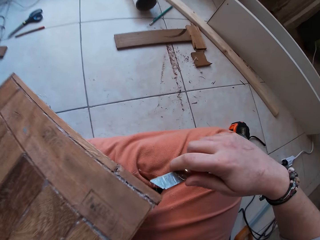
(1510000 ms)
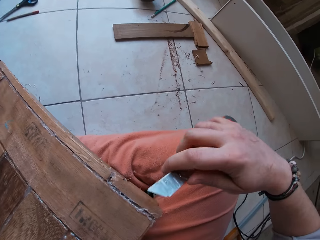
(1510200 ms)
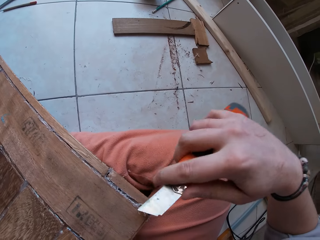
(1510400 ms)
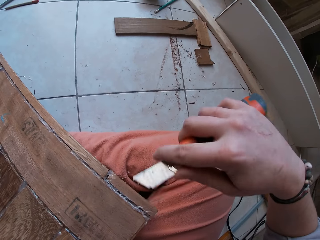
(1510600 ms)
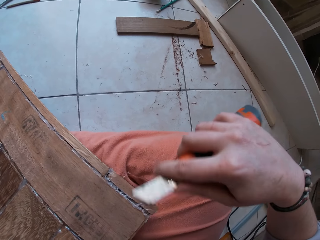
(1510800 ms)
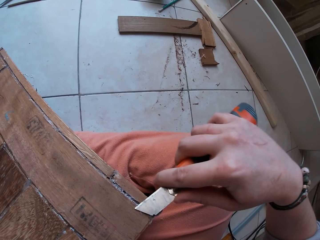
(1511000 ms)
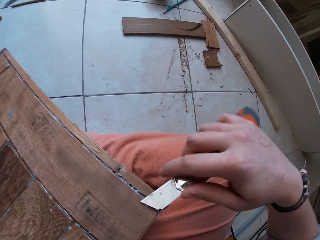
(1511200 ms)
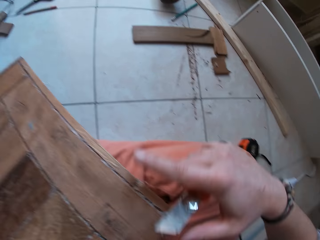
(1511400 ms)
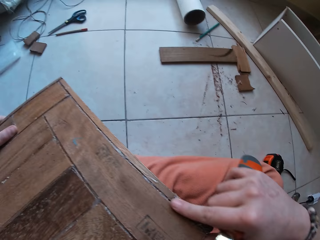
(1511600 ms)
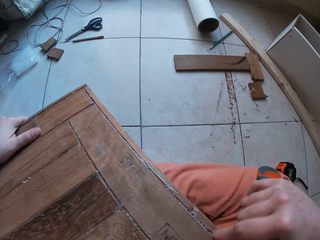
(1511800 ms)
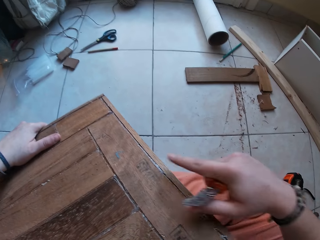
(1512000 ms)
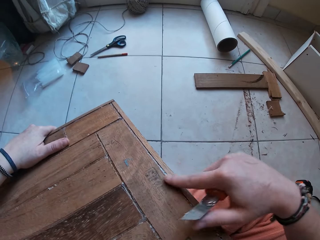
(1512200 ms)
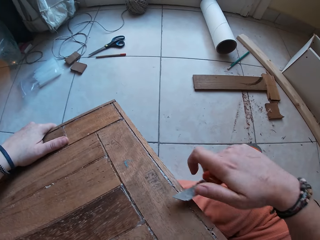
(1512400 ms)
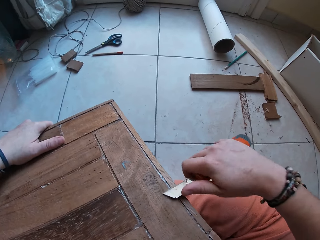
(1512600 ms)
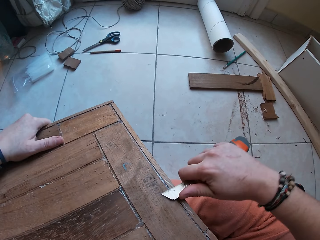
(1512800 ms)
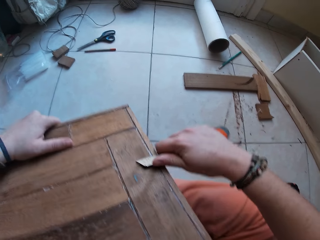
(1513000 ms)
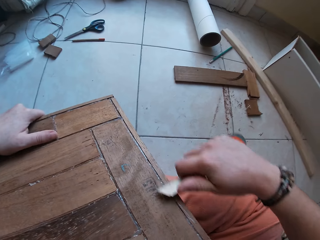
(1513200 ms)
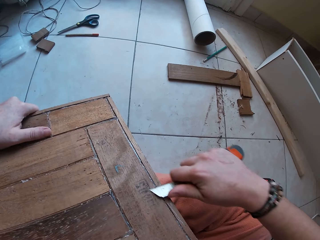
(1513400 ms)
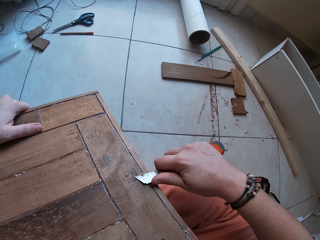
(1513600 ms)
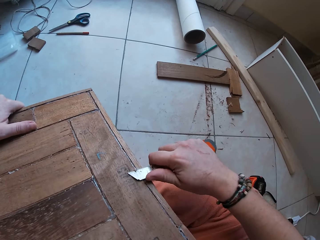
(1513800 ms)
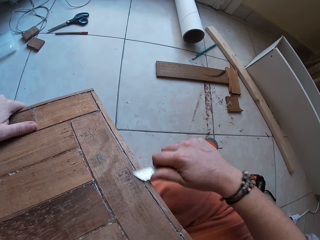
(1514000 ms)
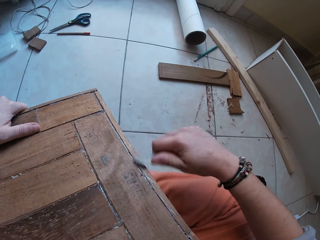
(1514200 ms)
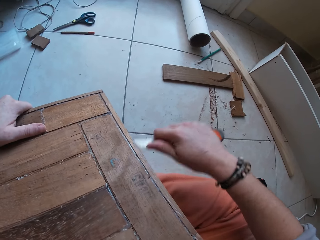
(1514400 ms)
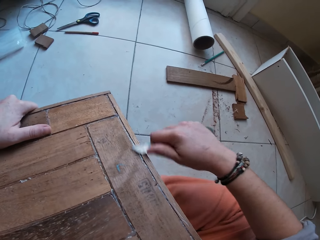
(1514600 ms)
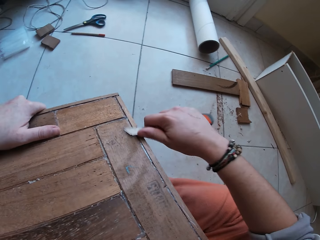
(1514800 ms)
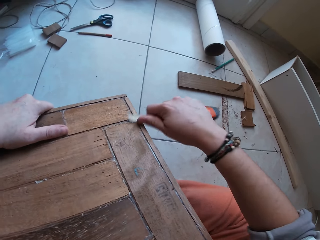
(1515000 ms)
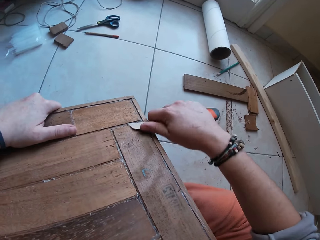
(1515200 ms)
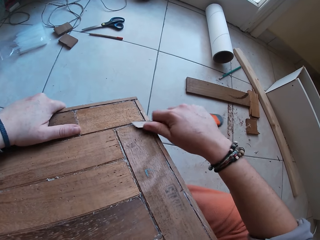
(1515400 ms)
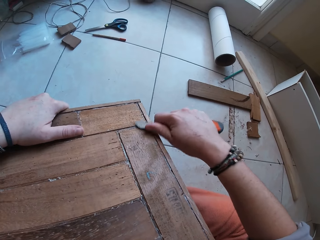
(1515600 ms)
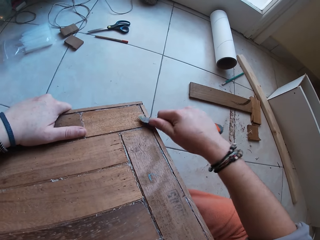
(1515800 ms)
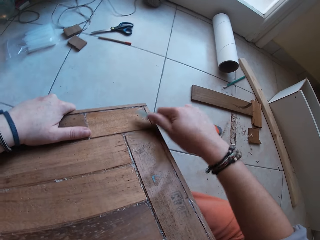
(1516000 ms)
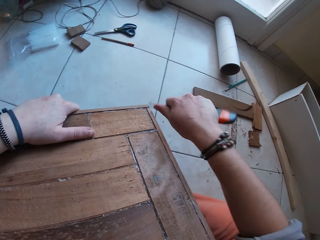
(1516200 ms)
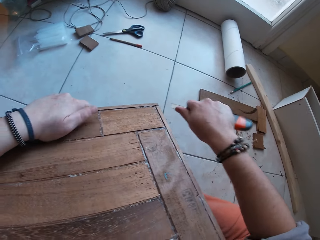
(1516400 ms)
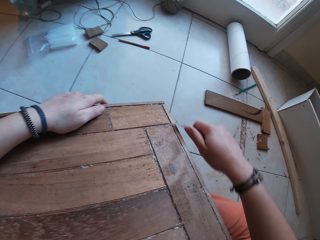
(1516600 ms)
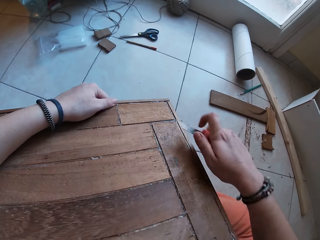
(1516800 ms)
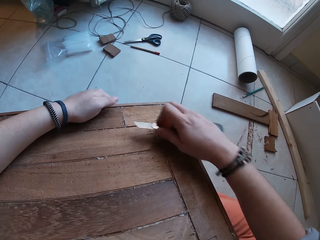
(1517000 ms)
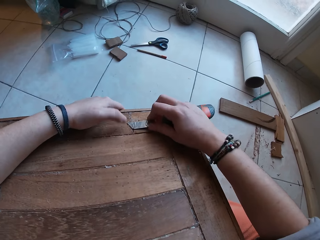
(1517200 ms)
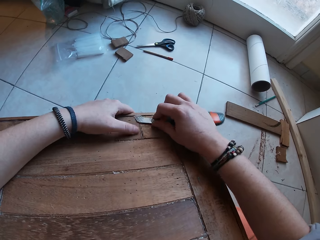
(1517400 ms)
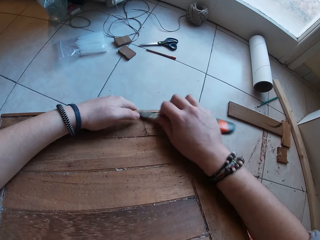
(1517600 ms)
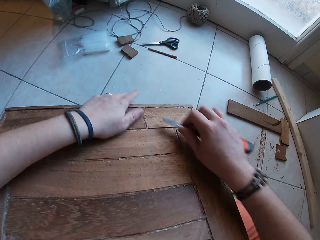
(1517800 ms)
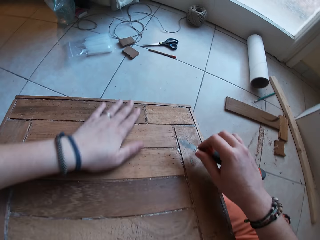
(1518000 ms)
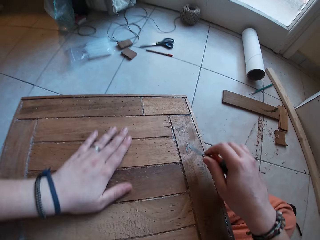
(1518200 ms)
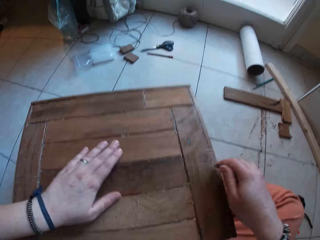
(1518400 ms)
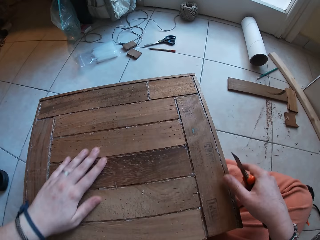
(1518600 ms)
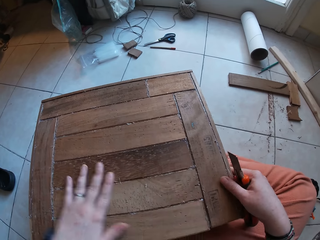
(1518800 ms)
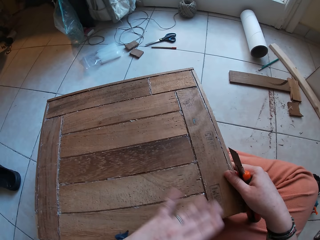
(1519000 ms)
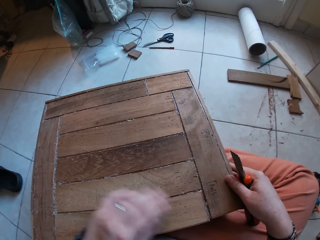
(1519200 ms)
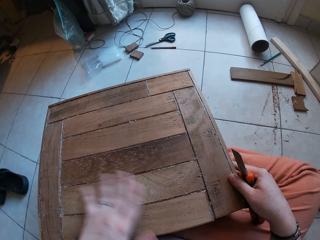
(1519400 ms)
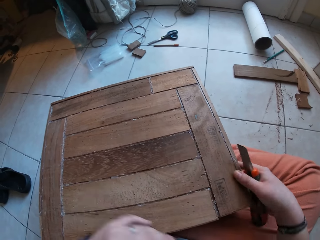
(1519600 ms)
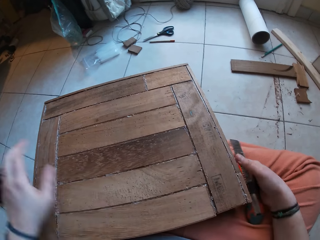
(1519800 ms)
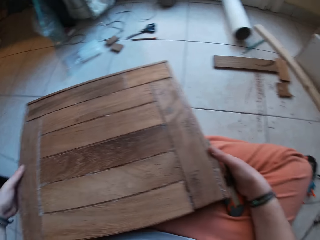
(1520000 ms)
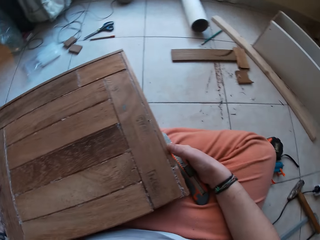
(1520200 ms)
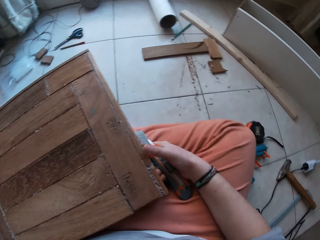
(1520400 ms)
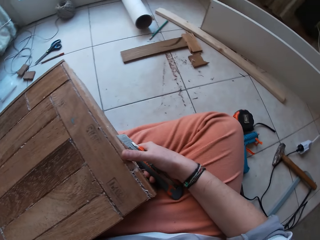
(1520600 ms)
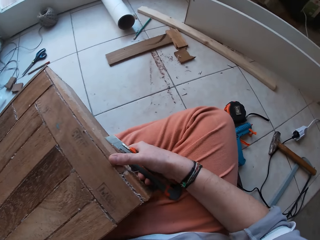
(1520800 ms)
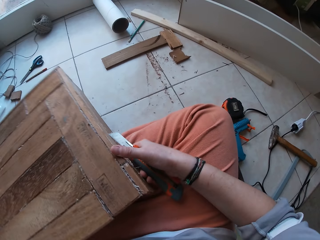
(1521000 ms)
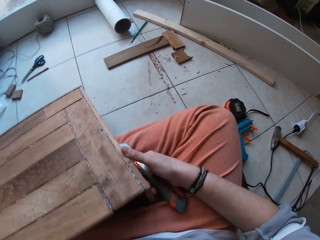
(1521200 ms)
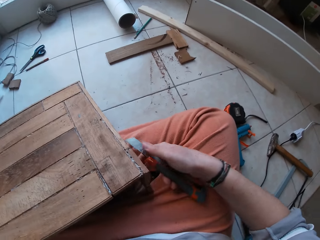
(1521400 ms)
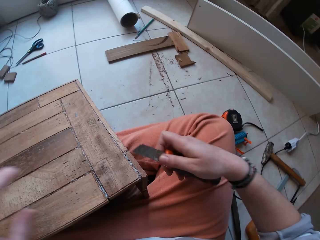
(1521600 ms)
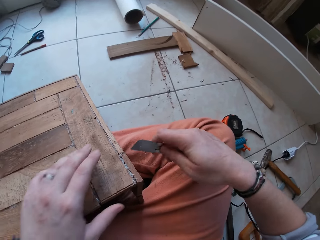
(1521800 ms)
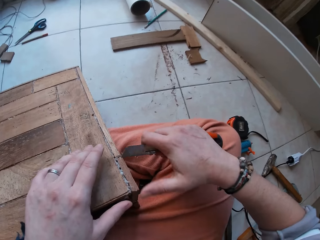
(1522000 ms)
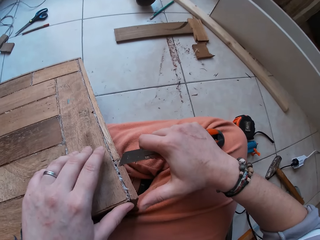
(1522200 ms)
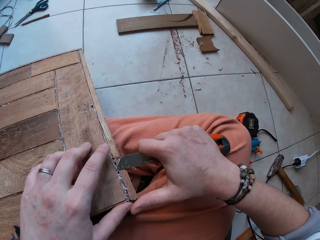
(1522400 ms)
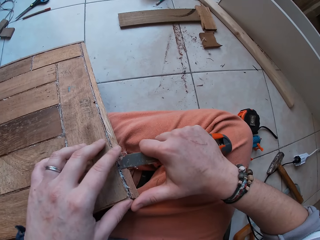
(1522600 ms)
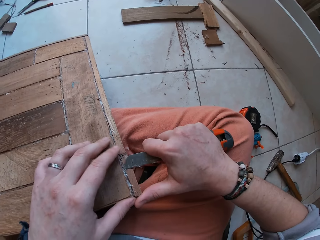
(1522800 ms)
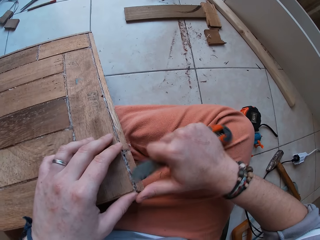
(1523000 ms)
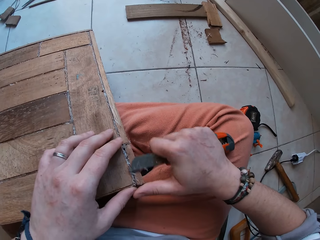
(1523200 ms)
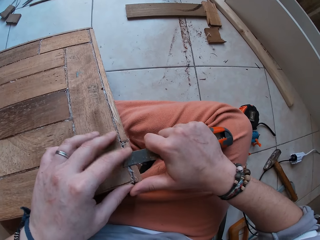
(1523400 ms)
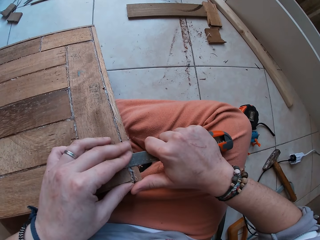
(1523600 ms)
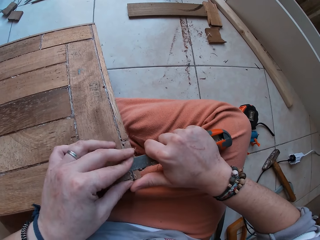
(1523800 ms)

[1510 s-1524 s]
The camera wearer scrapes dirt off the wooden box with the hacking knife in his right hand. He places his right hand on the wooden box. He wipes the wooden box. He scrapes dirt off the wooden box with the hacking knife in his right hand. He wipes dirt off the wooden box with his left hand. He positions the wooden box on the floor with both hands. He places his left hand on the wooden box. He scrapes dirt off the wooden box with the hacking knife in his right hand.

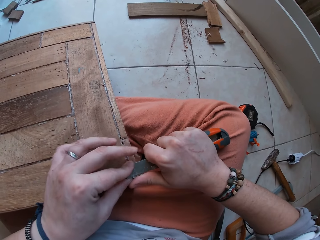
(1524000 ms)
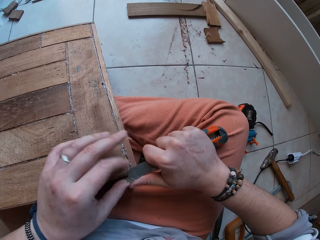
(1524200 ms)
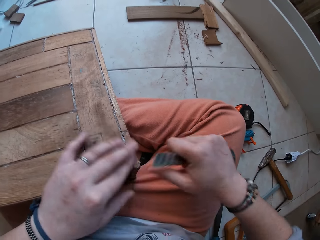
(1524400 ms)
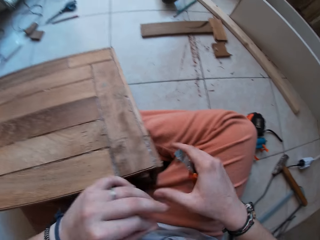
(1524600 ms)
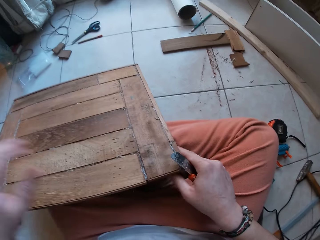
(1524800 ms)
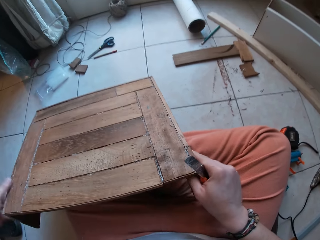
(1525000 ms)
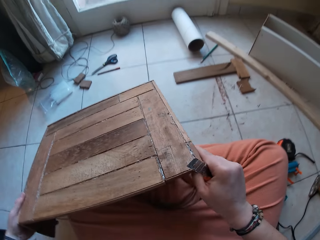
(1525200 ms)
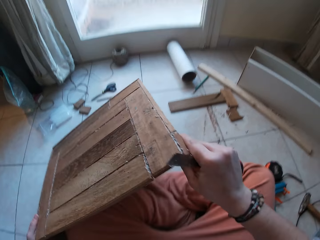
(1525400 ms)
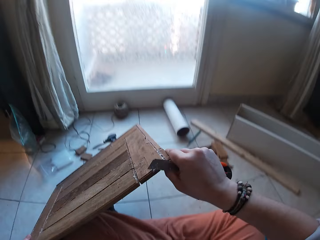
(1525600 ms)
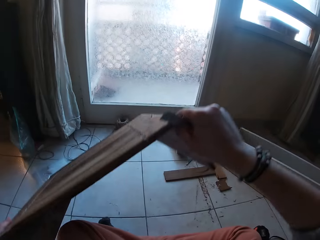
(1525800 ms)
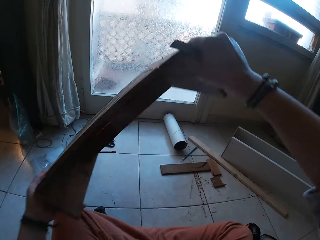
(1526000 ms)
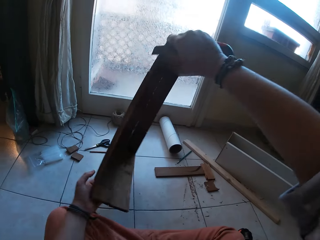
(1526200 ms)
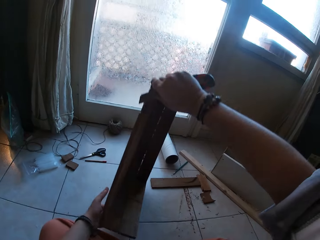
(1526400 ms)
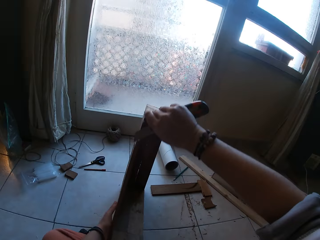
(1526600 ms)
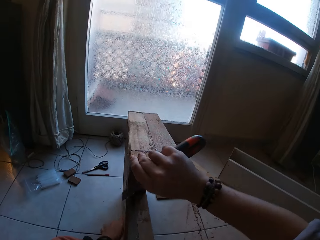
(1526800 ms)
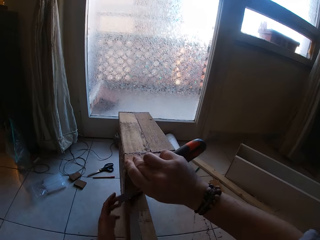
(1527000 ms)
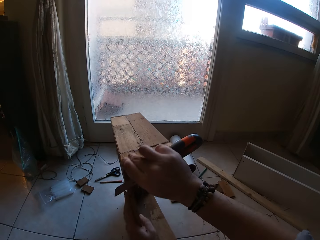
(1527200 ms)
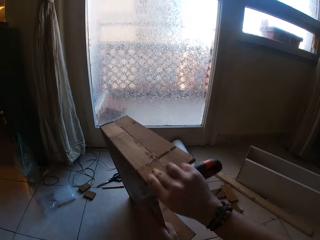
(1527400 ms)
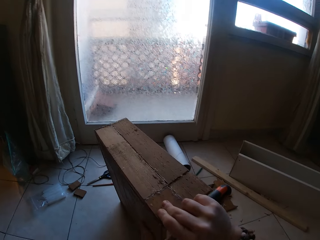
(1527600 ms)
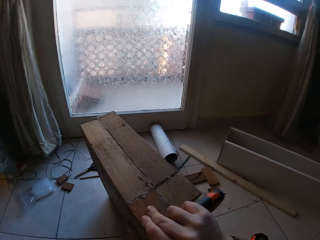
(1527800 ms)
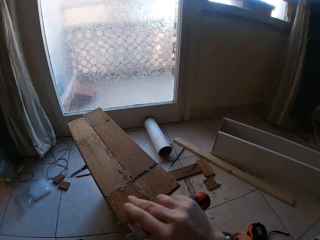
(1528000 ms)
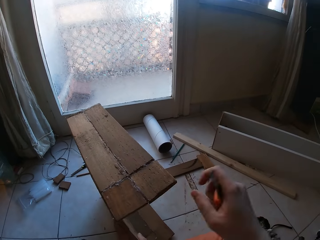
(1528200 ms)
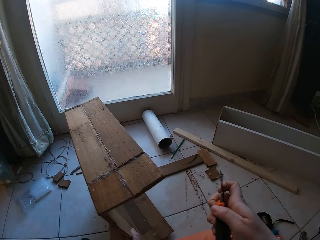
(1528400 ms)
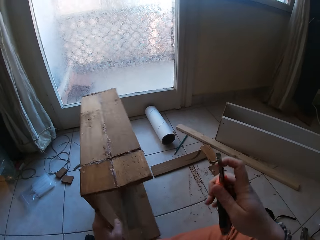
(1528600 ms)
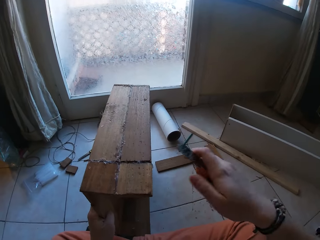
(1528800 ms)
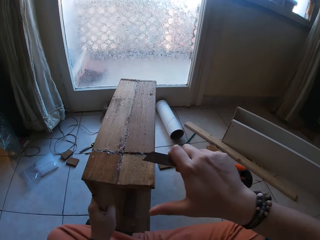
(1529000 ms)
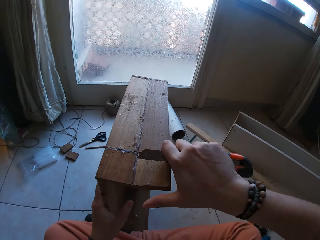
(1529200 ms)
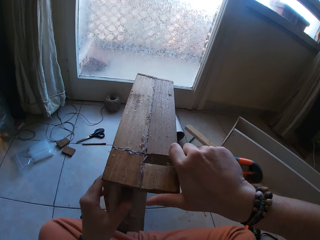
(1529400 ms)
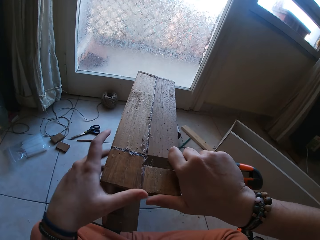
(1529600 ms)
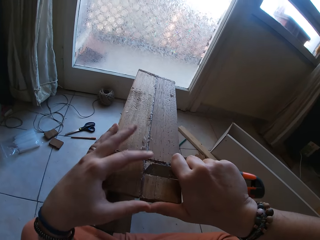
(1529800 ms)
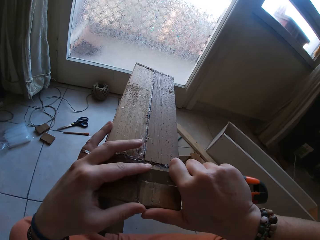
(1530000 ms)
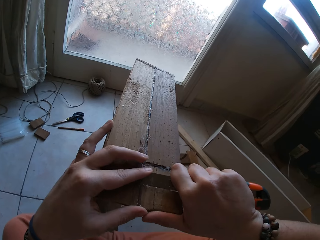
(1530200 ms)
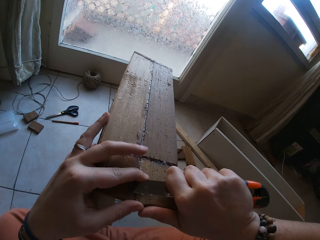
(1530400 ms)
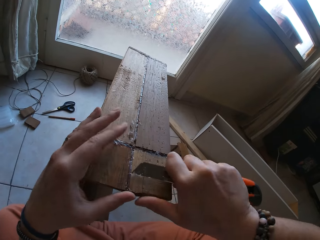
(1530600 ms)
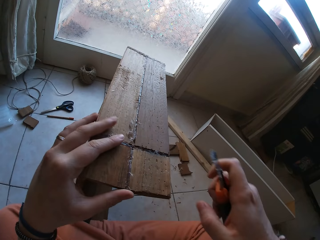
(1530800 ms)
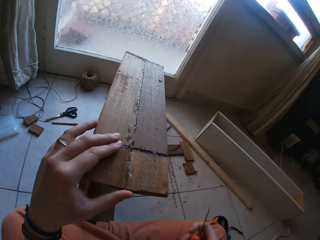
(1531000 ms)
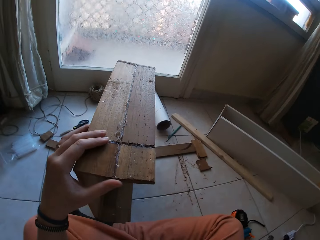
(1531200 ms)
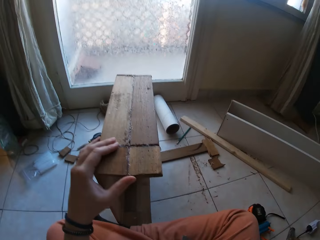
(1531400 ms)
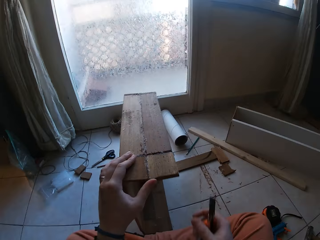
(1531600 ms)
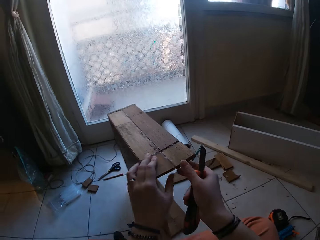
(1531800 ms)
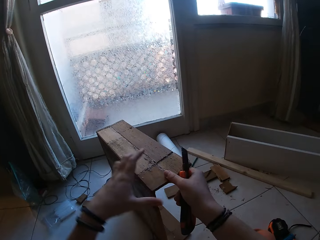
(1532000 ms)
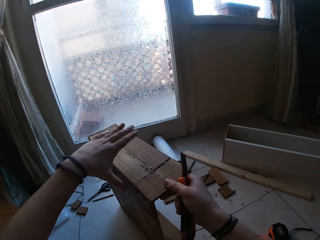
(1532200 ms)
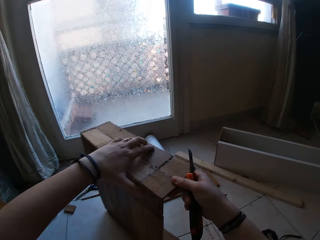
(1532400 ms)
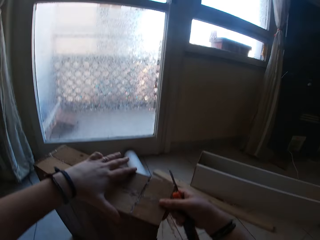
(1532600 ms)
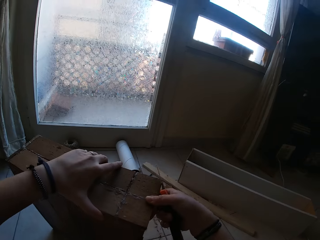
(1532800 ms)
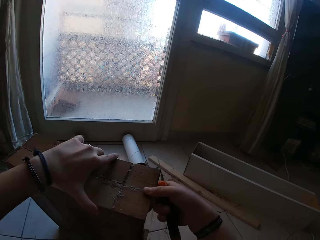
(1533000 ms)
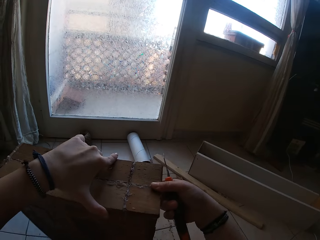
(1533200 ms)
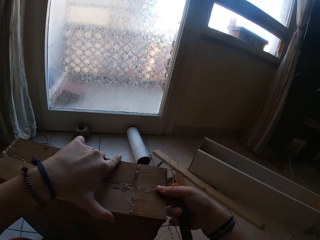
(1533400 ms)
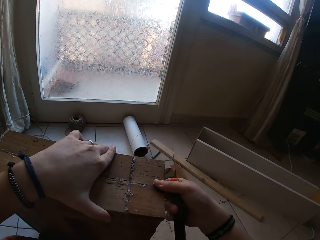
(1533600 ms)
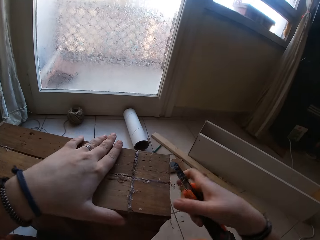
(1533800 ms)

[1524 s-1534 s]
The camera wearer places his left hand on the hacking knife in his right hand. He wipes dirt off the wooden box with his left hand. He picks up the wood. He stands the wooden box on the floor with both hands. He scrapes dirt off the wooden box with the hacking knife in his right hand. He places his left hand on the hacking knife in his right hand. He turns the wood. He adjusts the wooden box on the floor with both hands.
